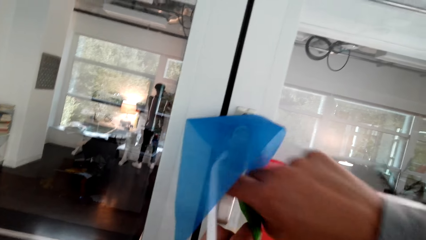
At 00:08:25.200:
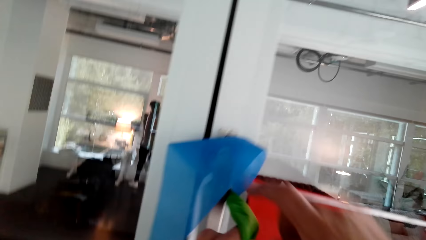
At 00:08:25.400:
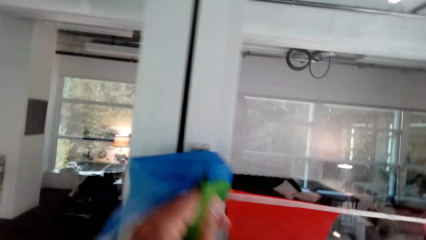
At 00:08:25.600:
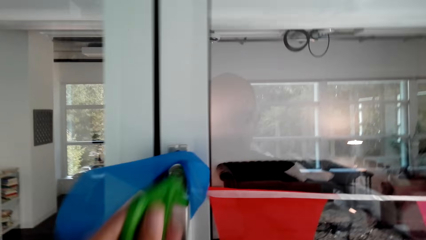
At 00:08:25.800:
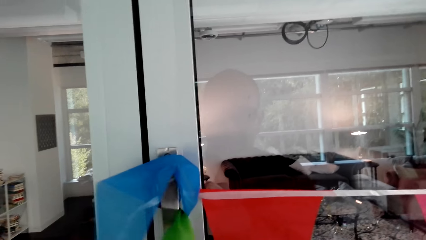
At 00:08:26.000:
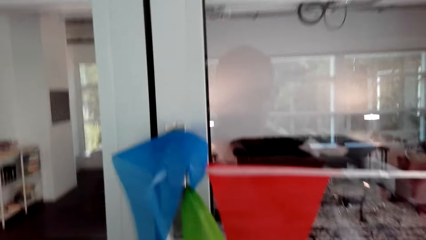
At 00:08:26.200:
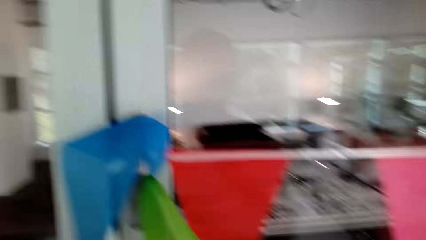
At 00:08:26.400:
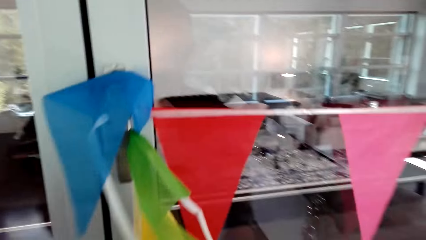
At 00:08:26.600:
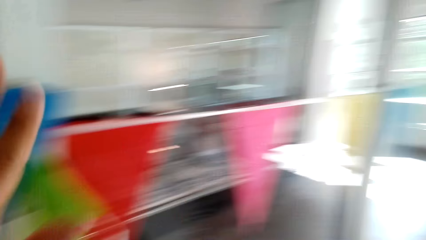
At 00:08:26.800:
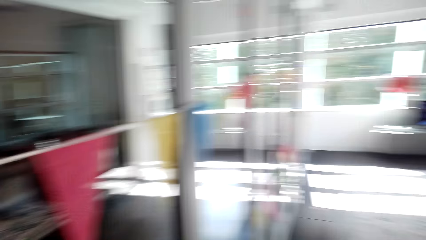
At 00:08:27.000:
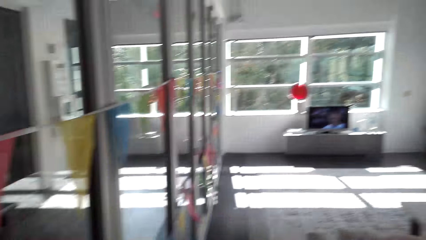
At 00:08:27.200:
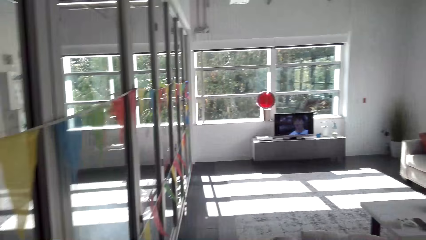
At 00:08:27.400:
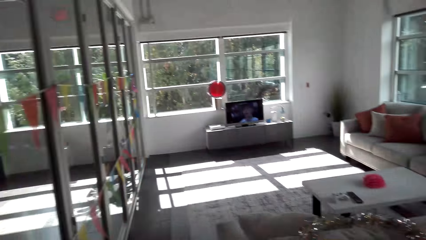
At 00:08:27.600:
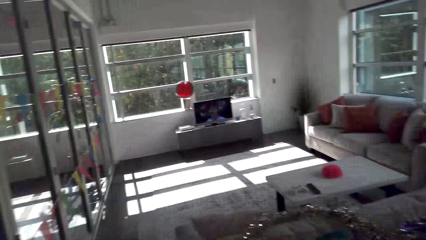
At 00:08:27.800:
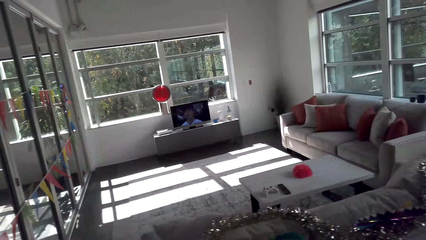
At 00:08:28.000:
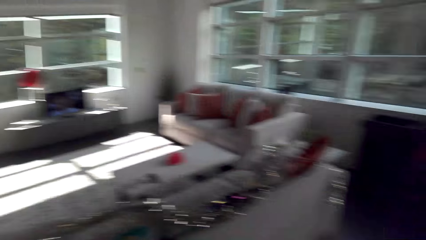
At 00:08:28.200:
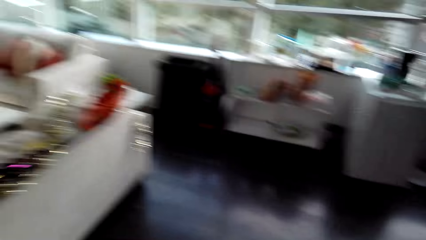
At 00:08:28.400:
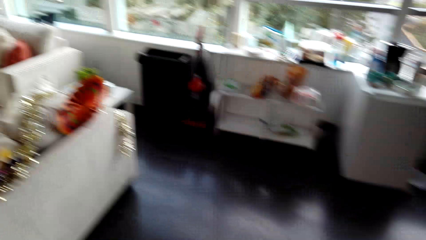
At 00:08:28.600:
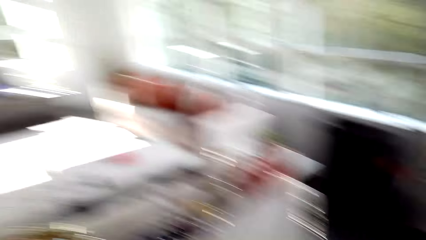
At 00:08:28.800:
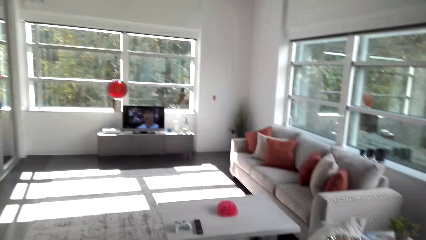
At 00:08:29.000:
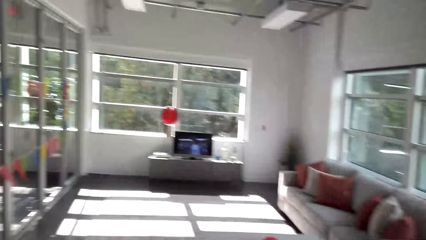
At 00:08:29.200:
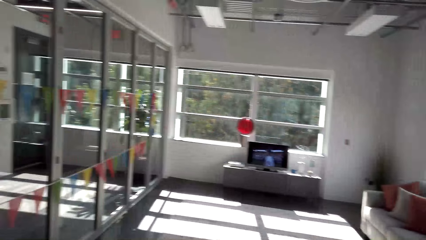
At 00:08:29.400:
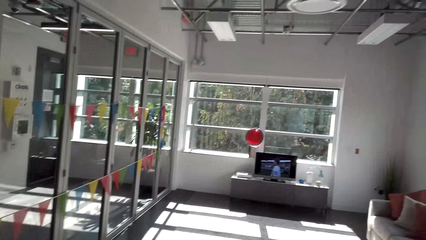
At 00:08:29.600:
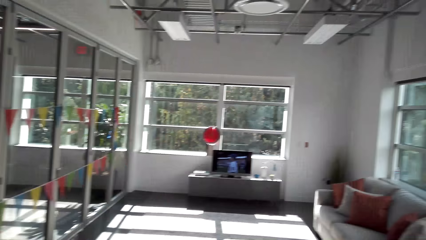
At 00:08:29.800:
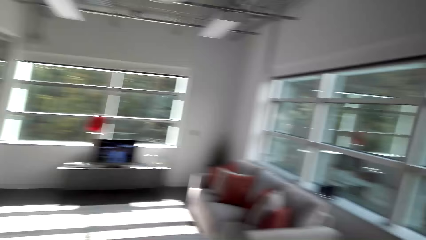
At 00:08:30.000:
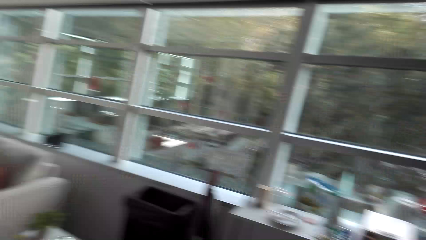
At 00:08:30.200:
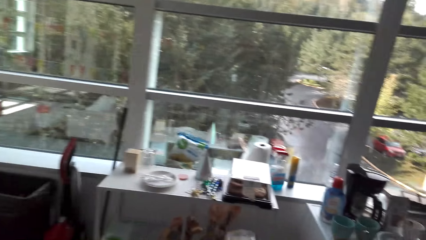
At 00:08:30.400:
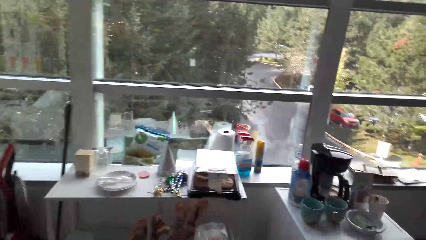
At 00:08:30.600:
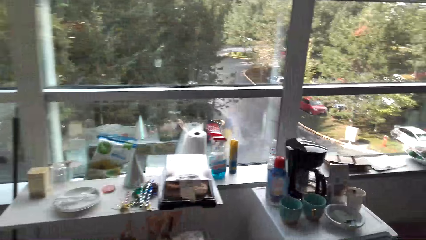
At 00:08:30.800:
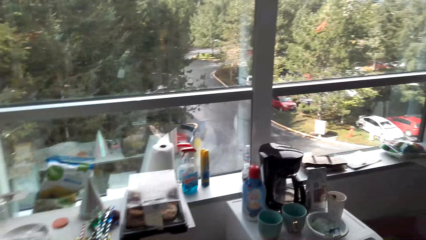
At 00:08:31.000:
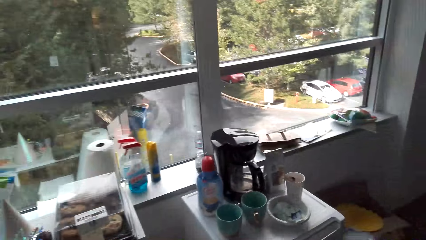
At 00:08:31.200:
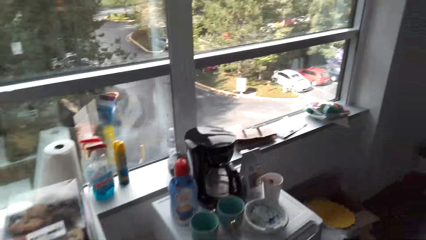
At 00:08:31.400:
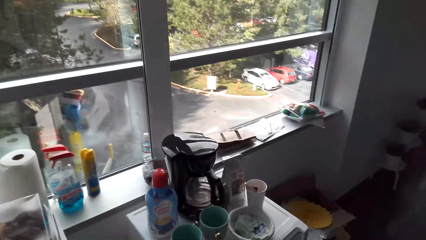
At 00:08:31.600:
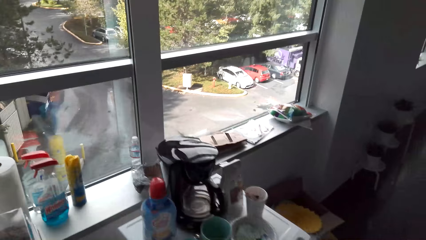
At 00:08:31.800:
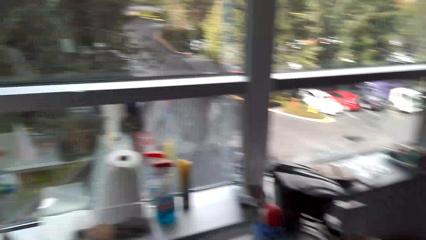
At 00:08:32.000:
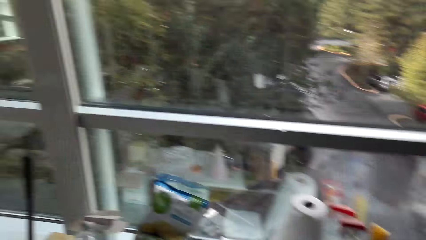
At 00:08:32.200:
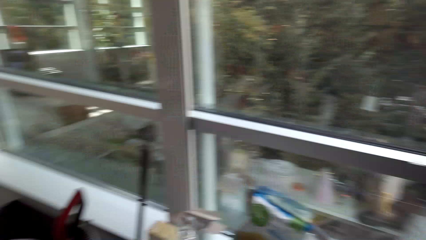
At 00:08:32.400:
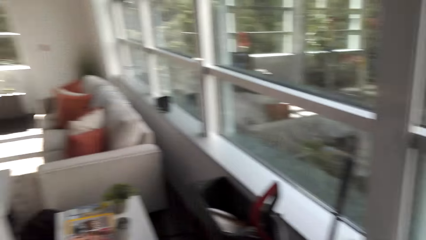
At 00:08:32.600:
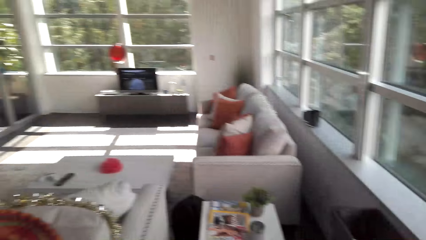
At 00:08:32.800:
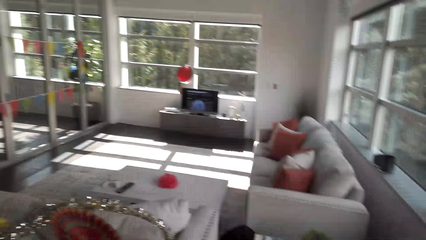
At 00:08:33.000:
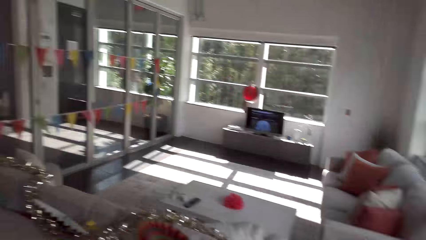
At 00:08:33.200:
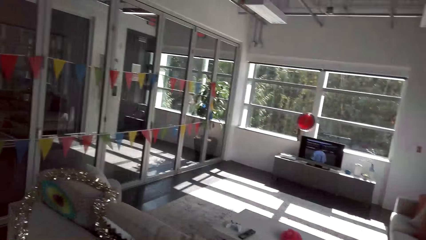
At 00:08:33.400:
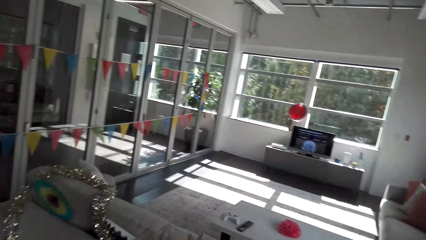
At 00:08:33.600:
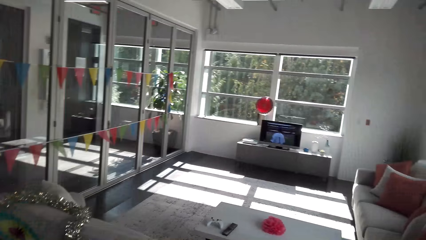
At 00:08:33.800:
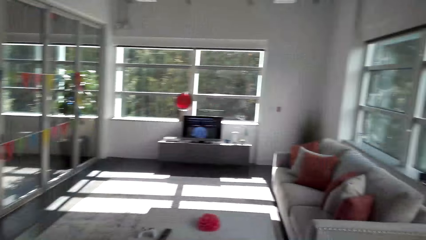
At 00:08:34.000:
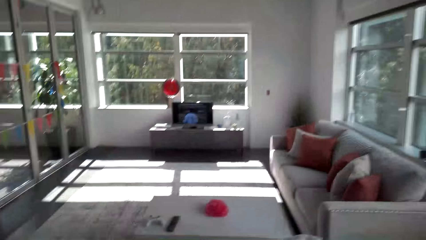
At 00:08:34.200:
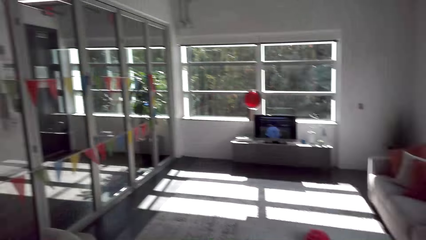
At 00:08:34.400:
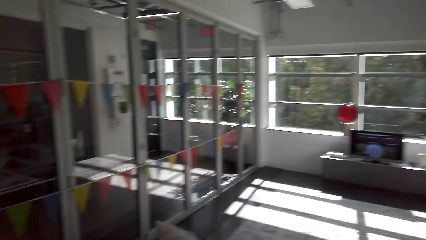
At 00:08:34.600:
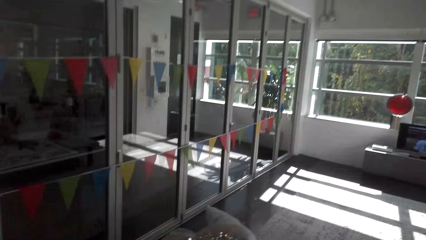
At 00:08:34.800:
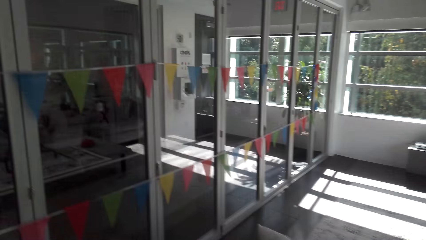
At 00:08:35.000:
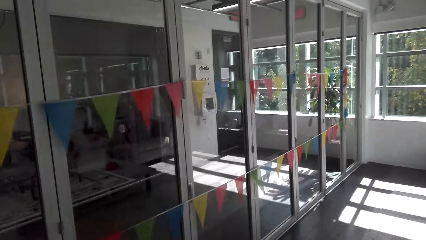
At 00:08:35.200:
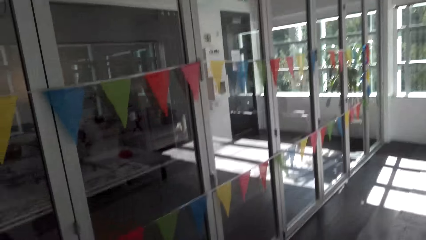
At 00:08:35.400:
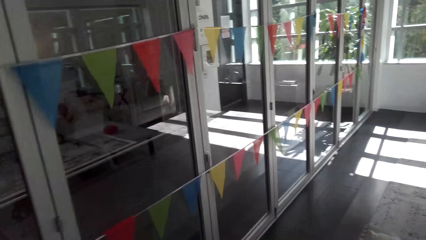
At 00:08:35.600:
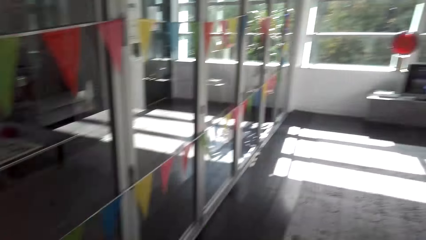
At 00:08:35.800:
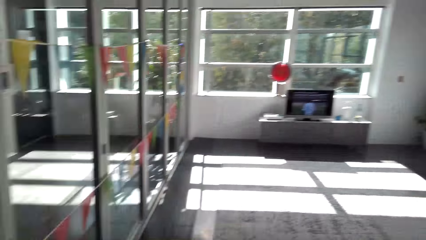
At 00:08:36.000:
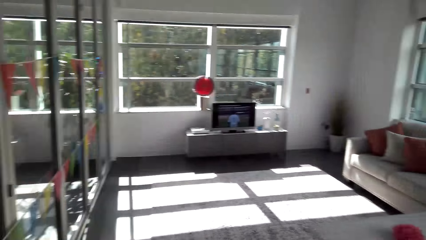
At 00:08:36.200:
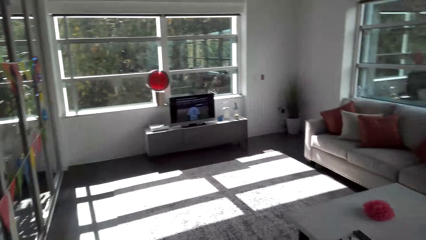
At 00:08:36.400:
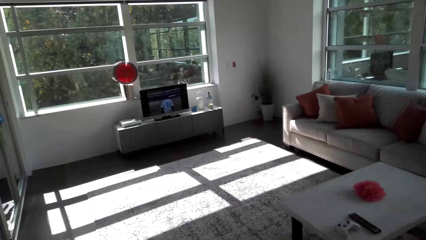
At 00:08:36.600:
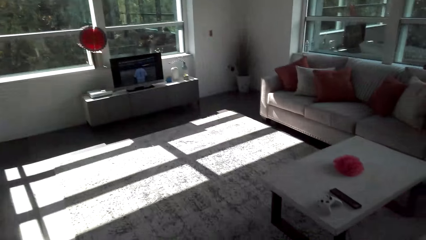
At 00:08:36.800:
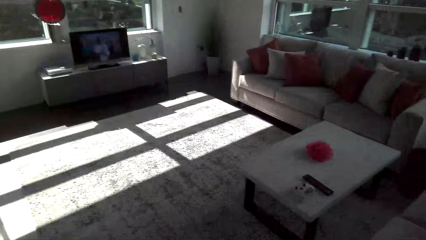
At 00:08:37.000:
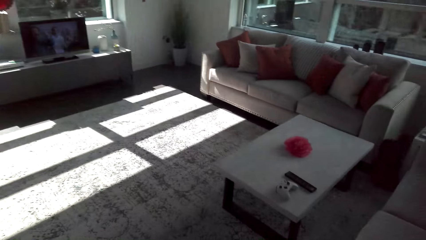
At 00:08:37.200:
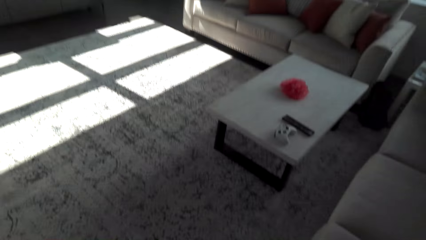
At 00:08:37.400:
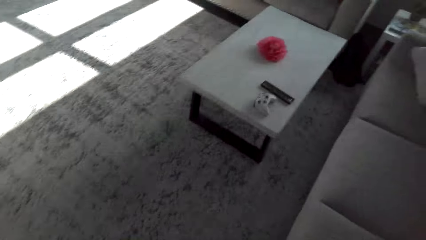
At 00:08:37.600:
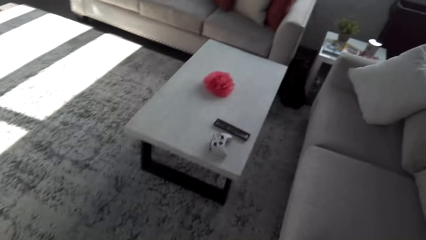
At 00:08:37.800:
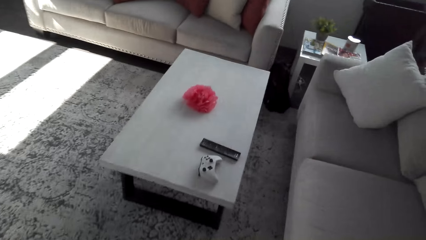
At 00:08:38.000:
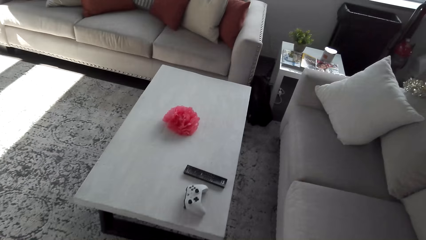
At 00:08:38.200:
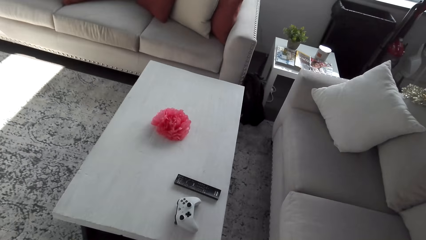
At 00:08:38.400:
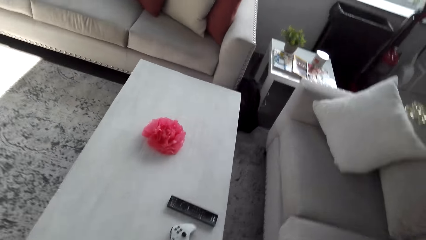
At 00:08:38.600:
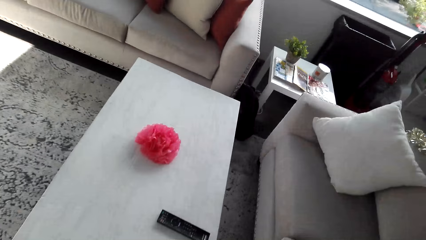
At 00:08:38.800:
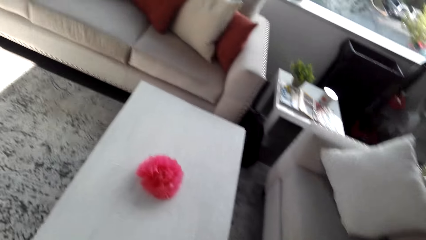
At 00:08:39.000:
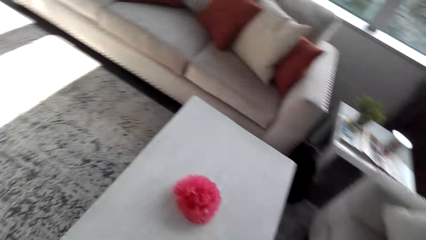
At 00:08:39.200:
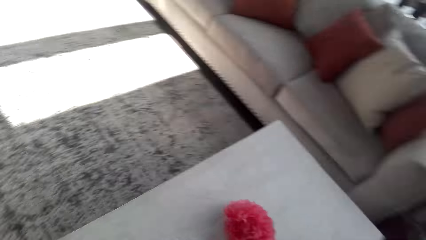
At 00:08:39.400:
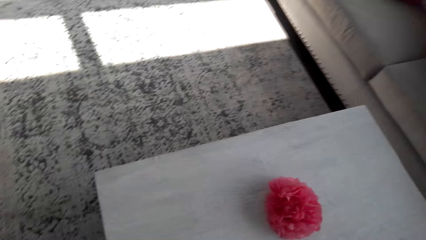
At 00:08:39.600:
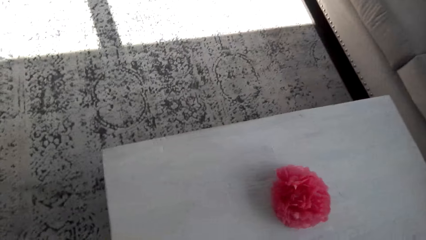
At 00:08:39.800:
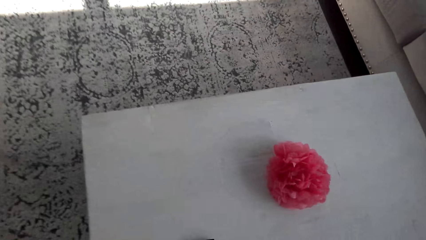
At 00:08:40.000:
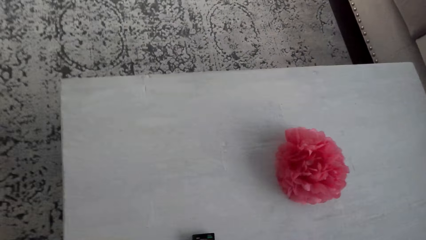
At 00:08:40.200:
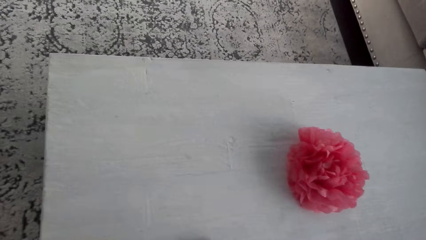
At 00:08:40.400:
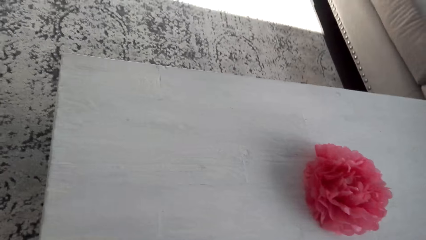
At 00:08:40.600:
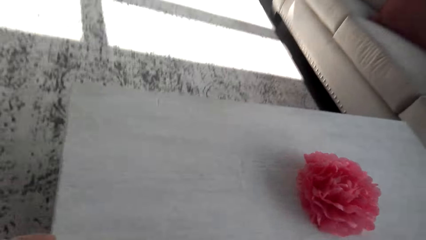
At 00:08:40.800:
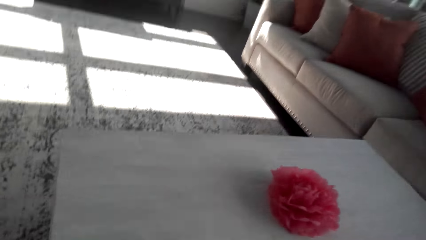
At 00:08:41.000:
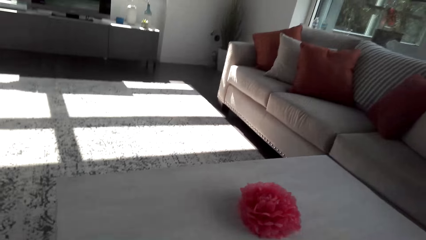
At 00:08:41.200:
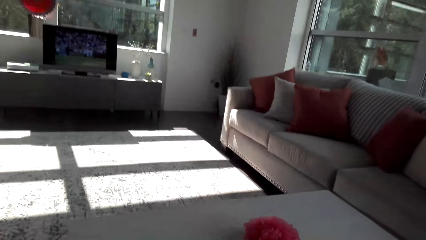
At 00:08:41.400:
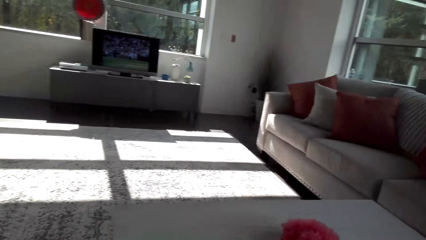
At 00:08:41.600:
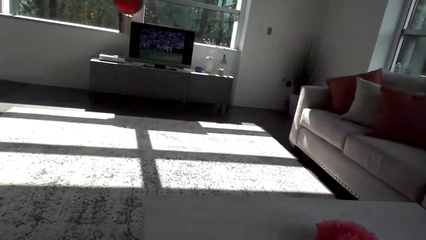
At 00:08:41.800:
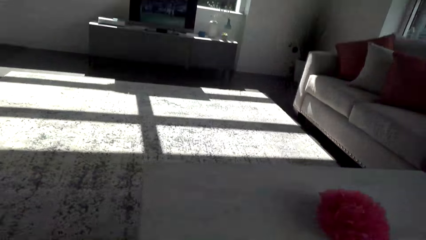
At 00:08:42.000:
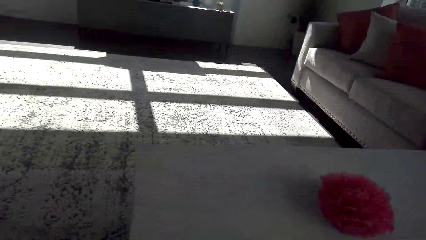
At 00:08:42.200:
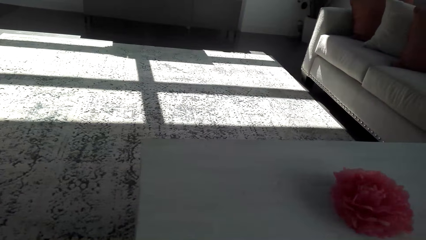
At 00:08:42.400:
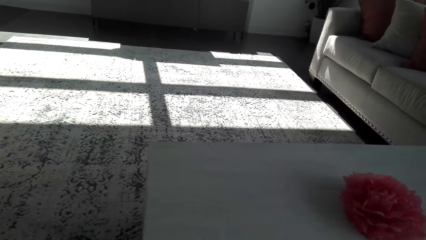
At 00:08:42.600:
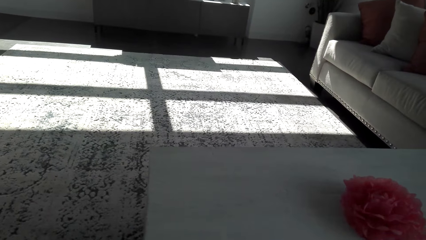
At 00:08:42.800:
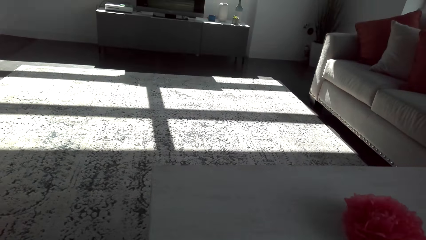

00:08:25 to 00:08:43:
The camera wearer looks around the room. They talk. They walk. They sit.
